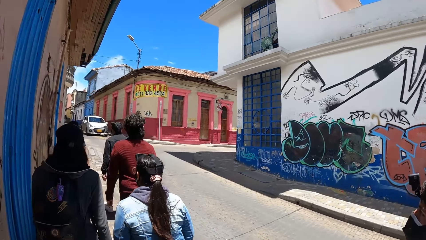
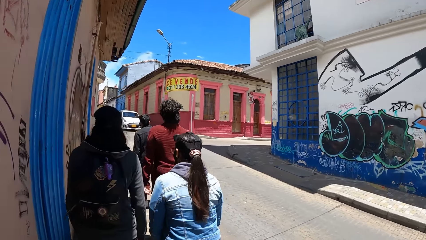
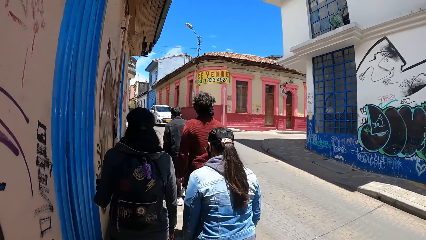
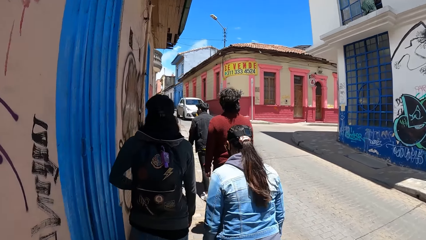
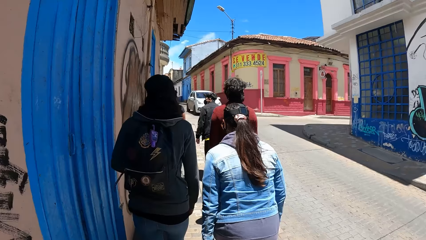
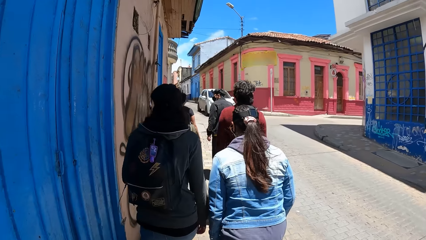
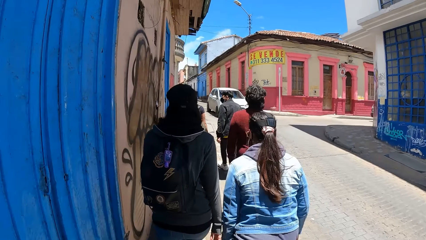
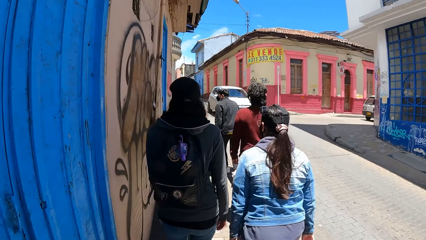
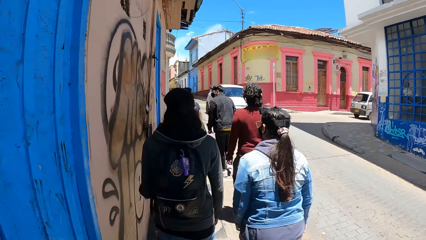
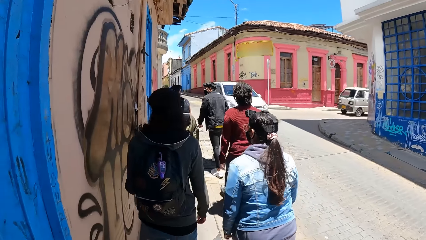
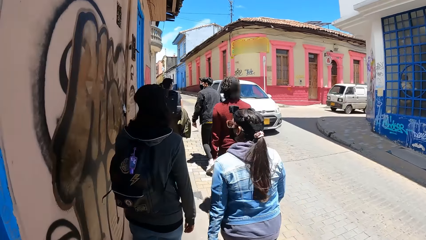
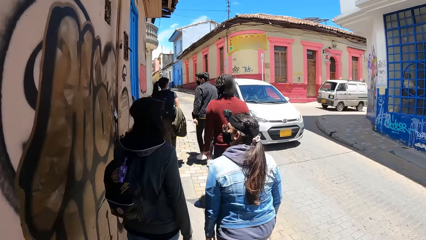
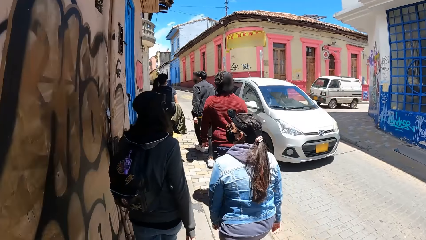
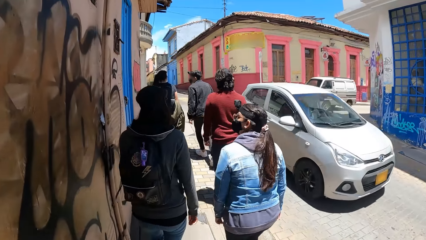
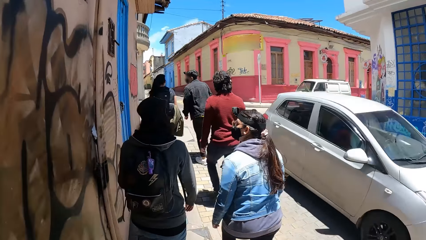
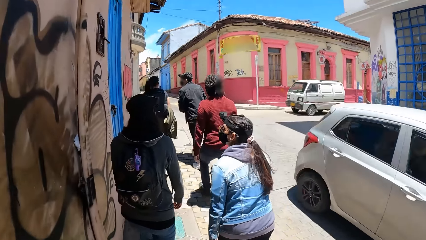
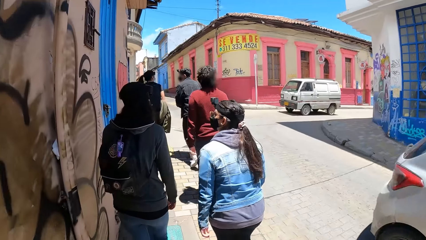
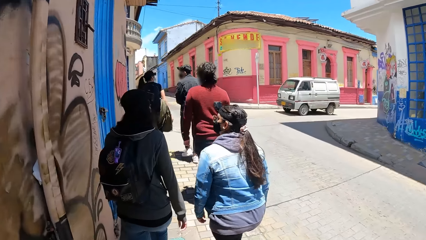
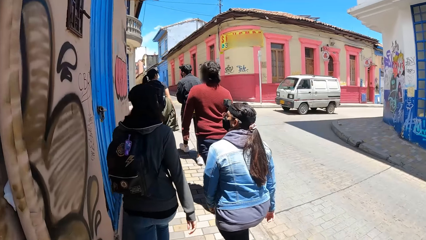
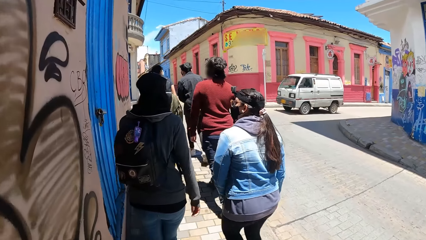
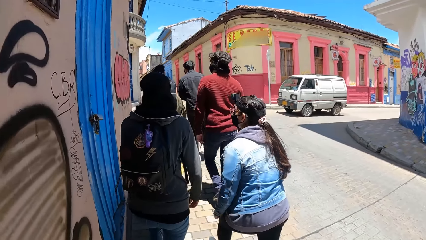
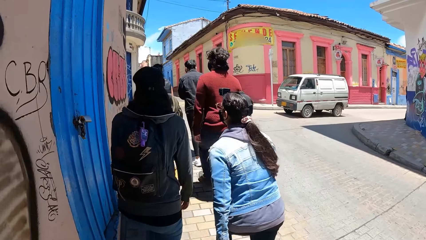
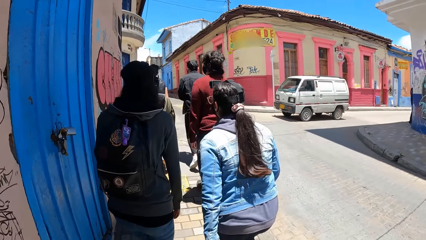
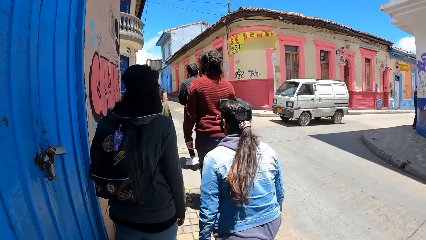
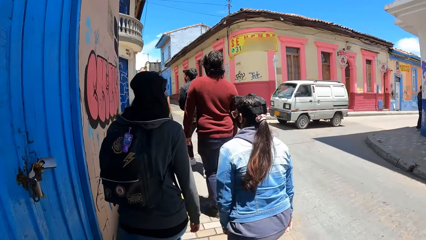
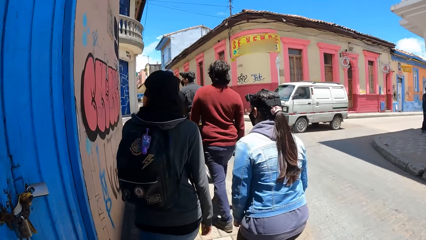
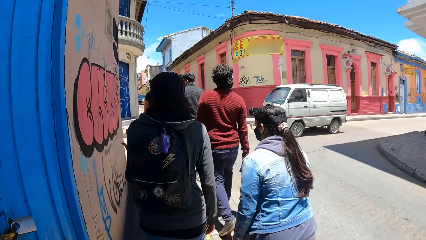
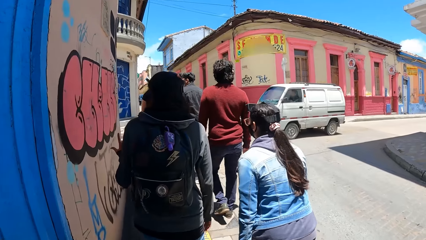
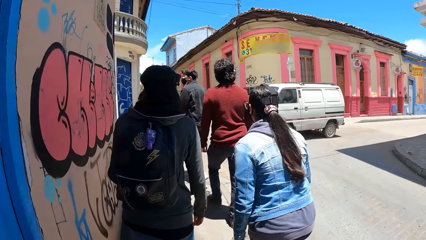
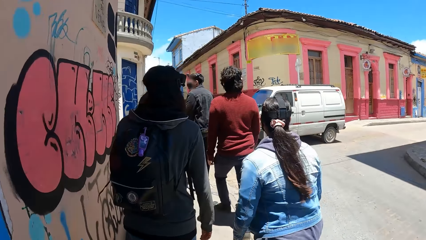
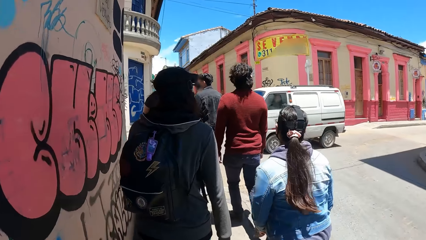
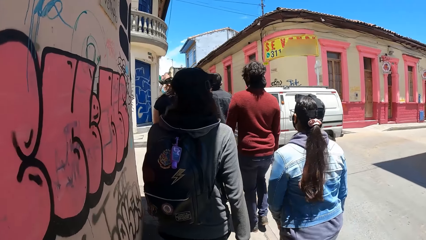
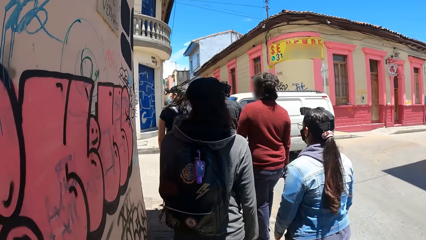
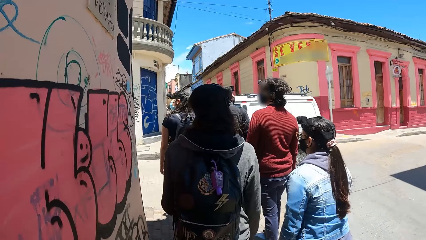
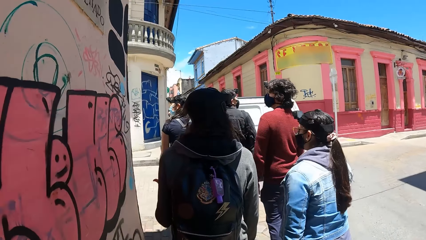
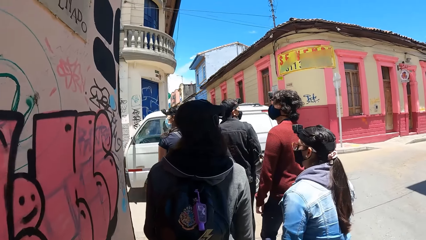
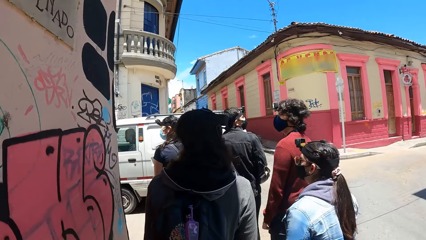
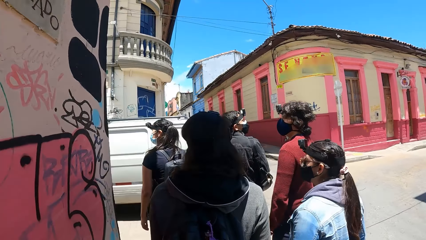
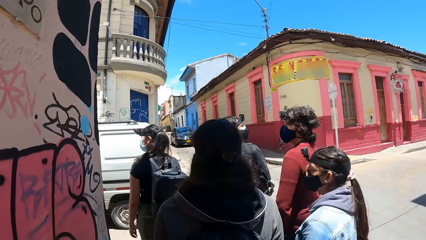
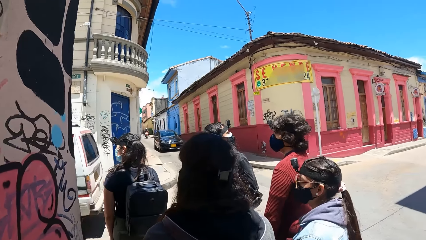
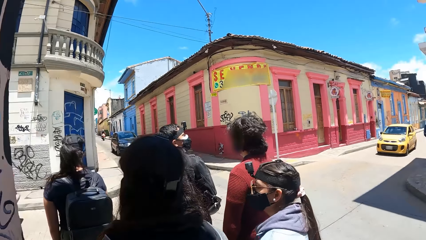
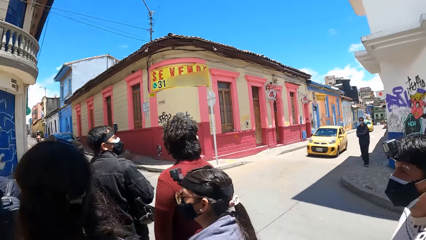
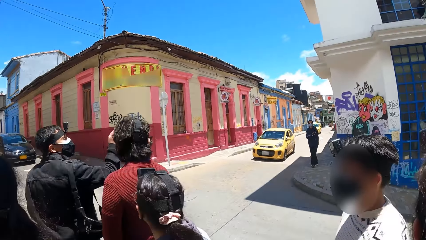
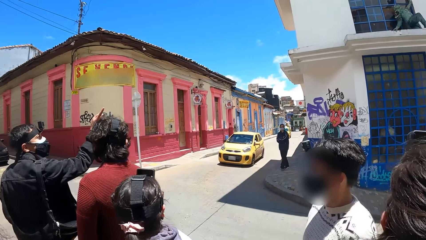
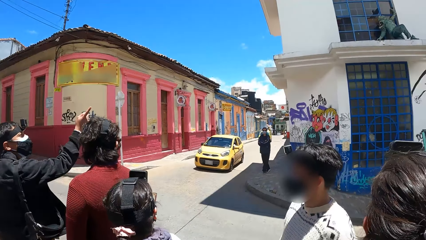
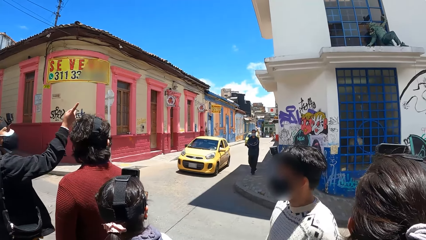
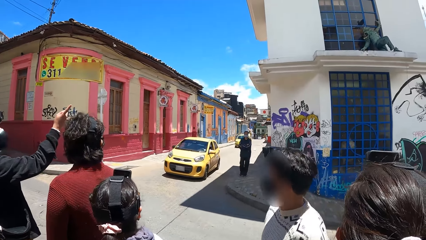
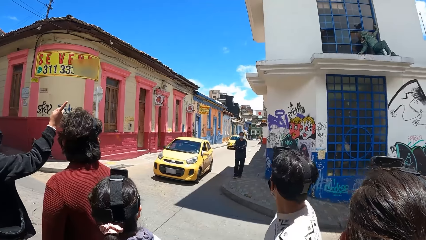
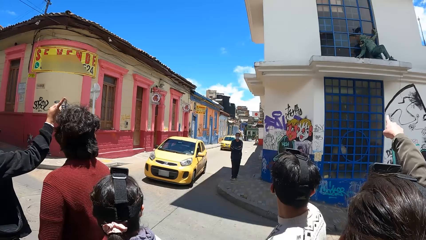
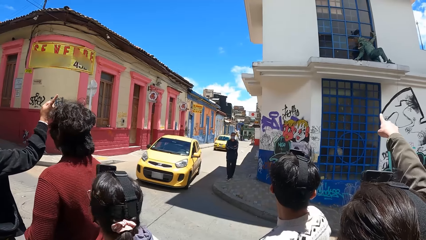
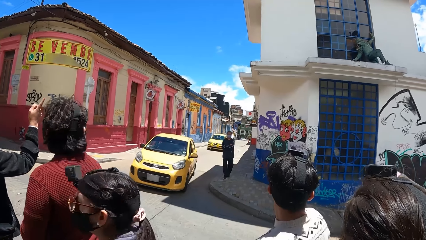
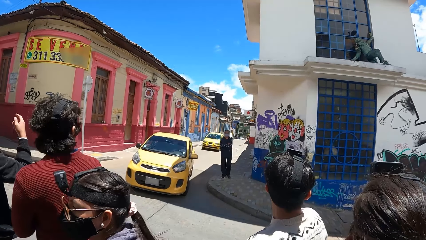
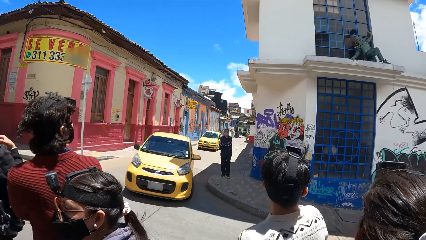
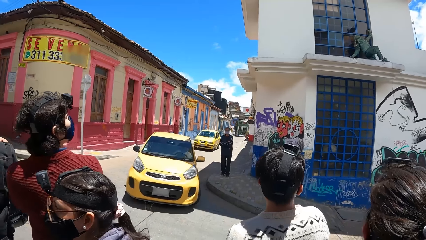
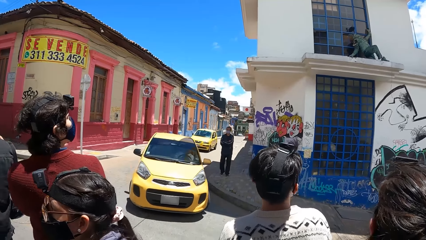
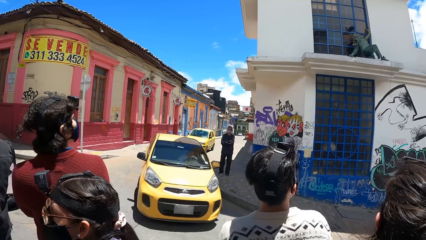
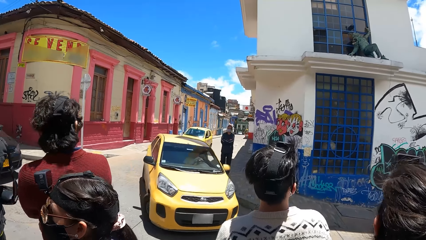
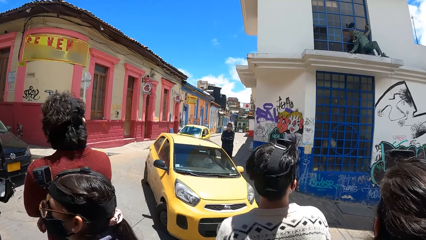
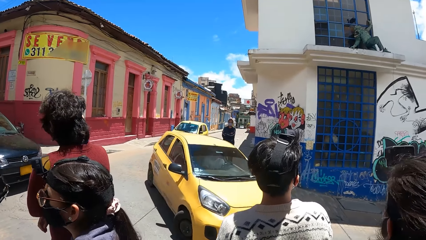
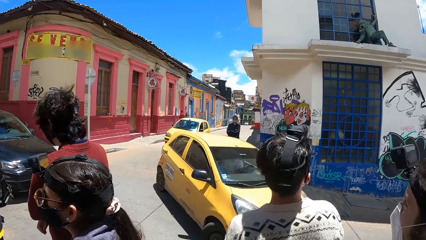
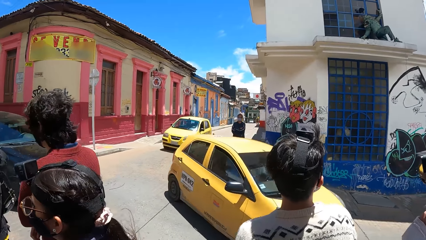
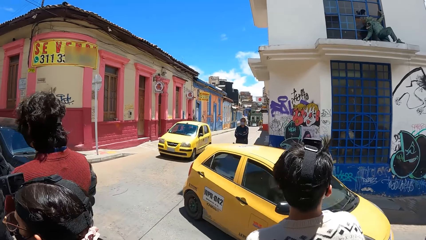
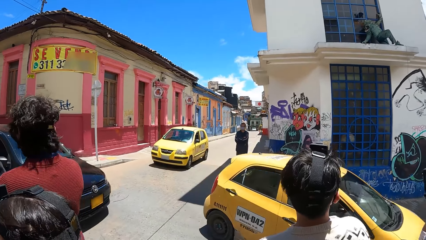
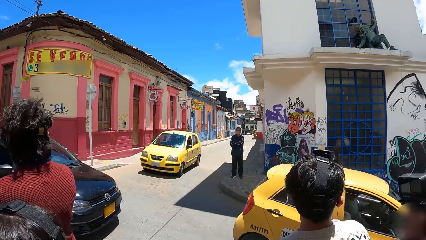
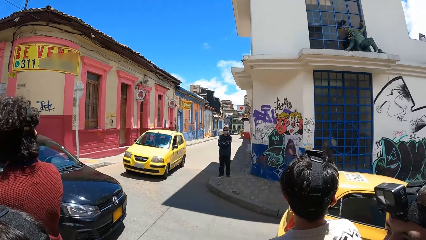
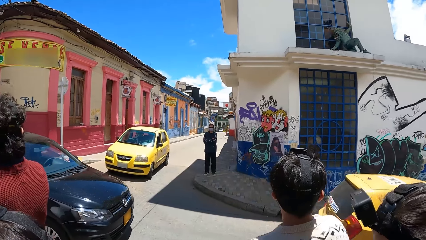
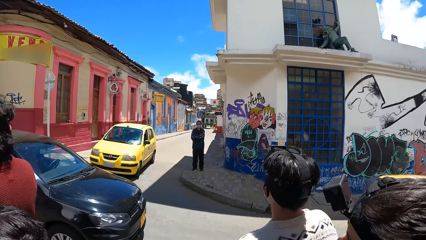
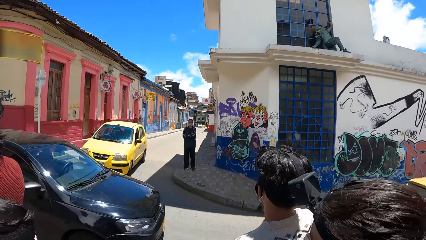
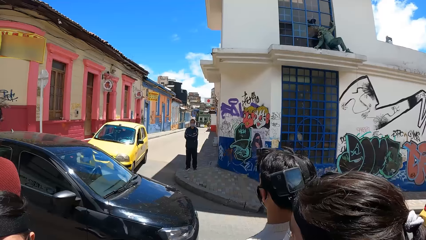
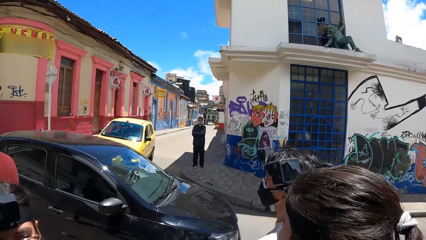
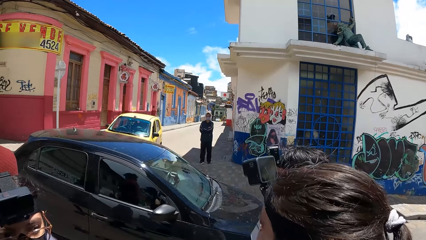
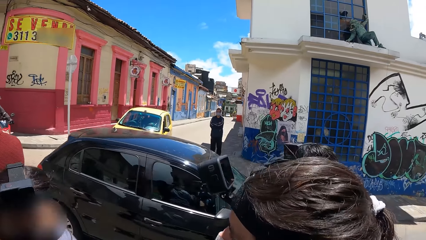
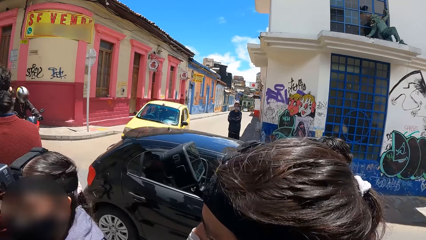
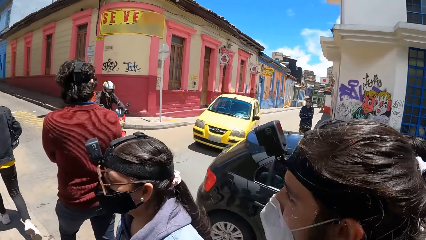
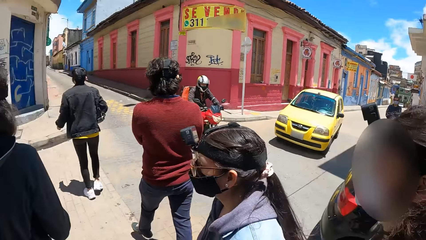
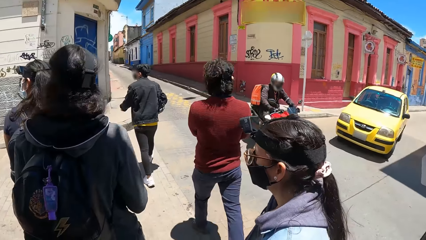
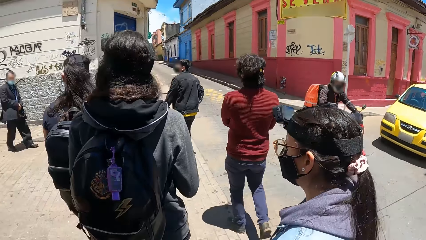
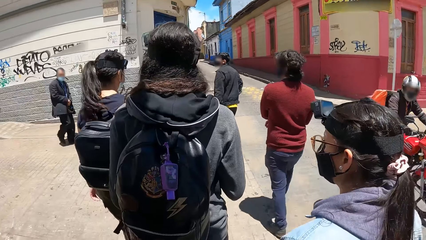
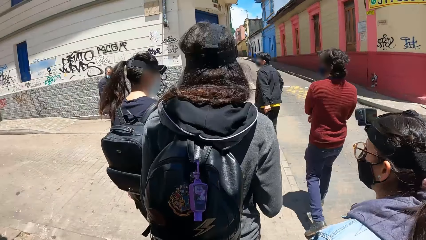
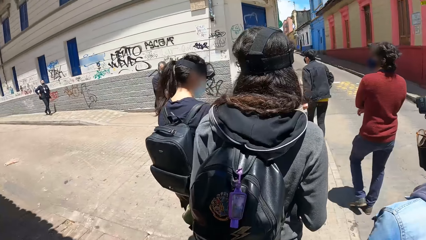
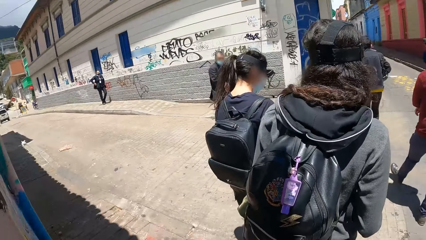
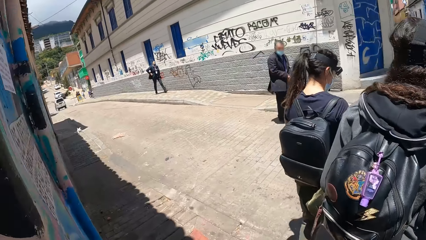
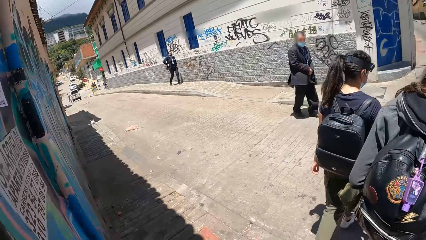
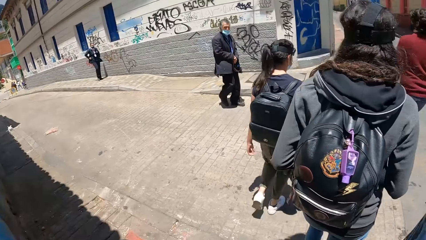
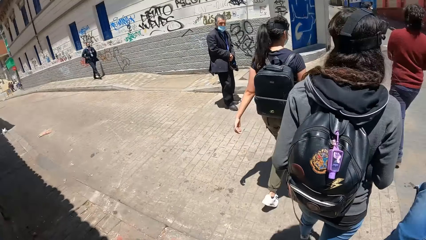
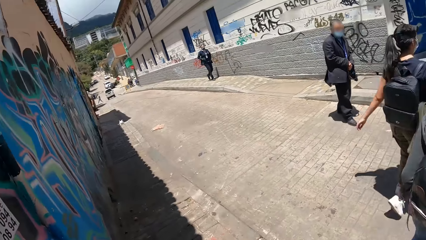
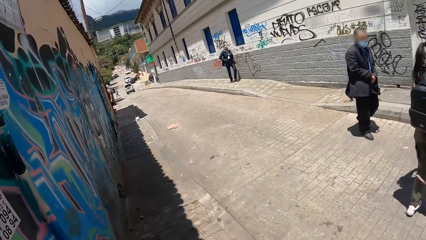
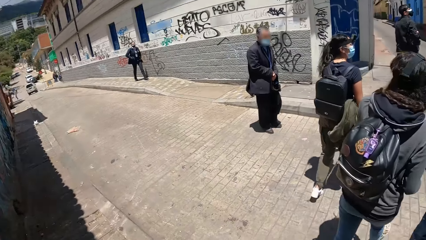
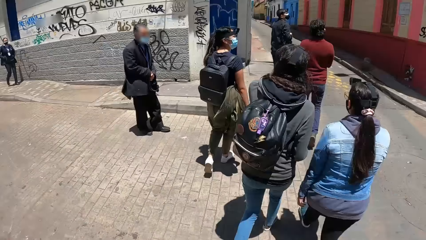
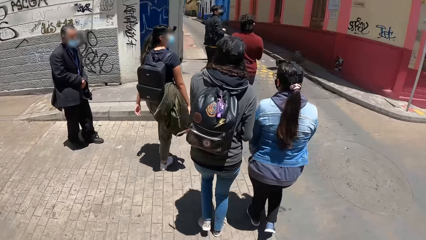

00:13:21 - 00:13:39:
A white car drives past the camera wearer. A white bus drives past the camera wearer. The man interacts with the group of people. A yellow car drives past the camera wearer. The camera wearer looks around the street. A black car drives past the camera wearer. The group of people walk across the road. A red motorcycle drives past the camera wearer. The camera wearer walks across the road.
